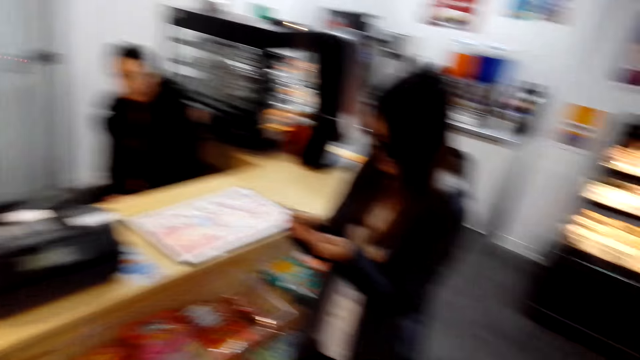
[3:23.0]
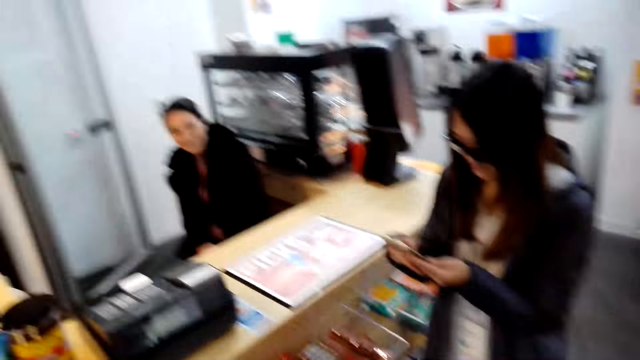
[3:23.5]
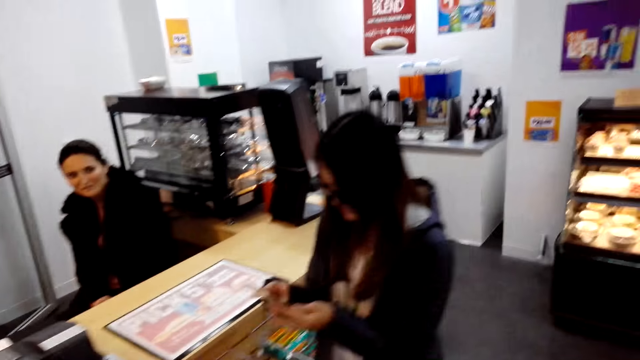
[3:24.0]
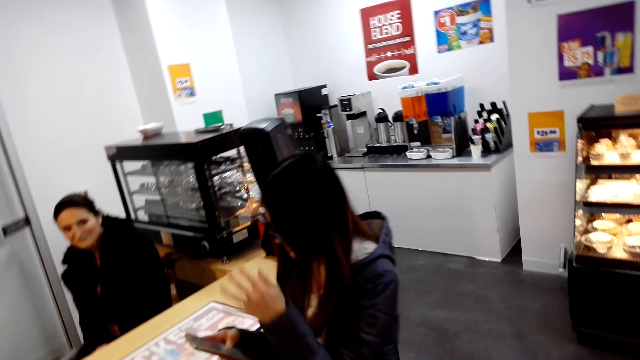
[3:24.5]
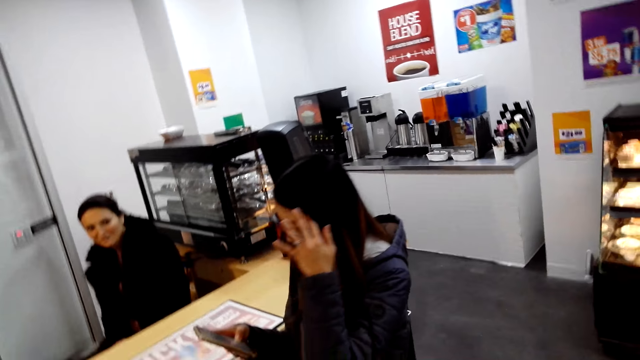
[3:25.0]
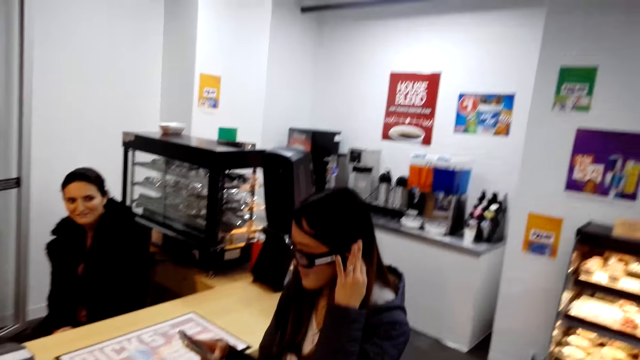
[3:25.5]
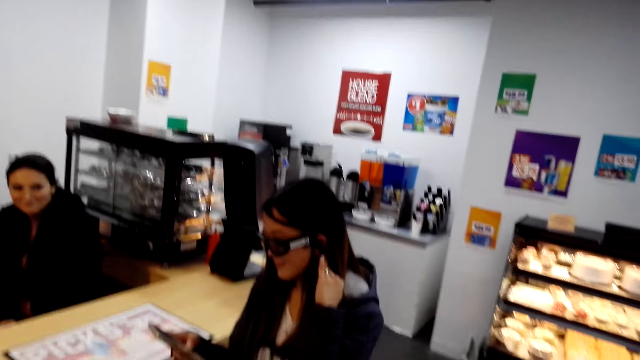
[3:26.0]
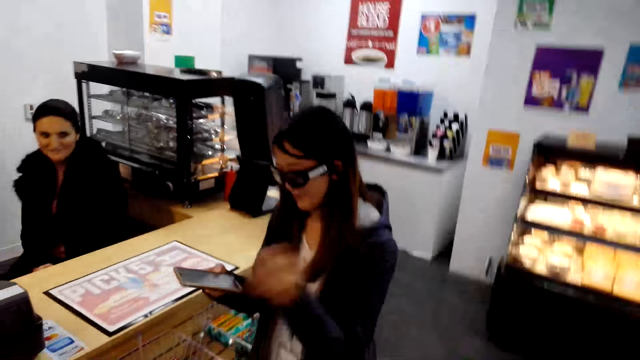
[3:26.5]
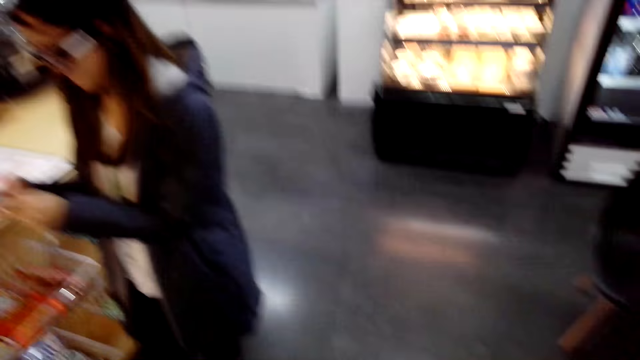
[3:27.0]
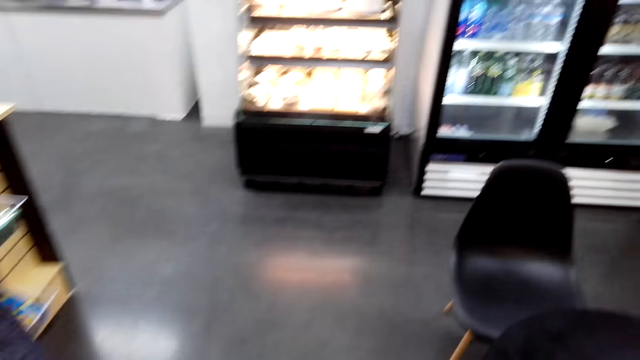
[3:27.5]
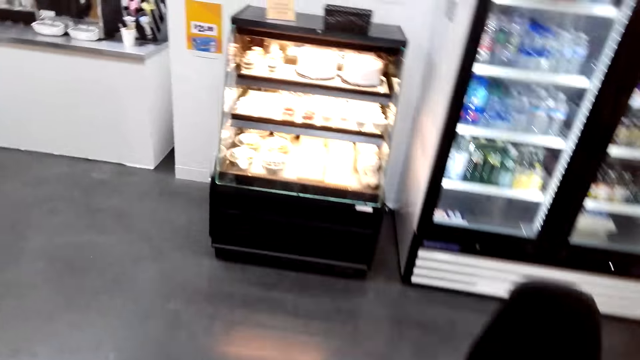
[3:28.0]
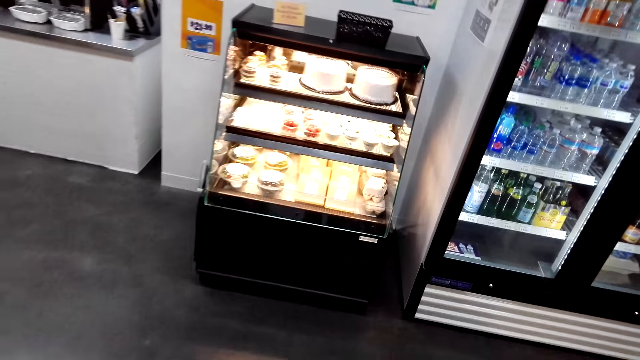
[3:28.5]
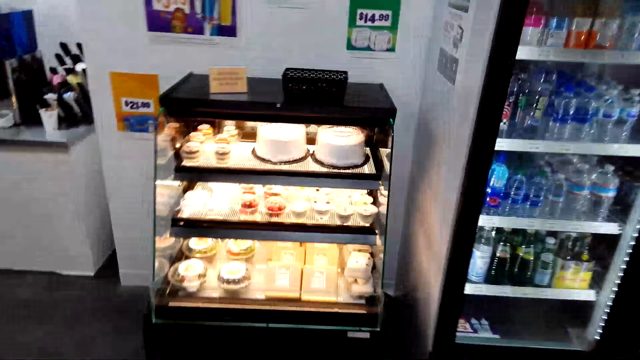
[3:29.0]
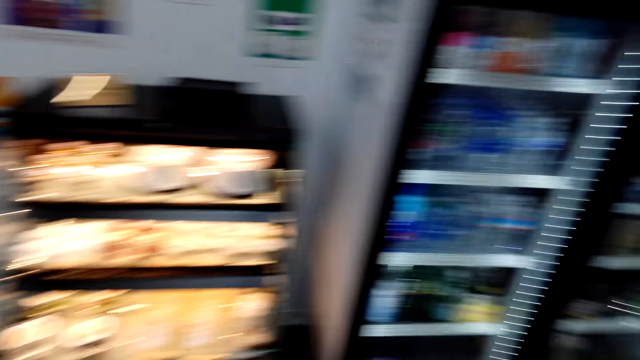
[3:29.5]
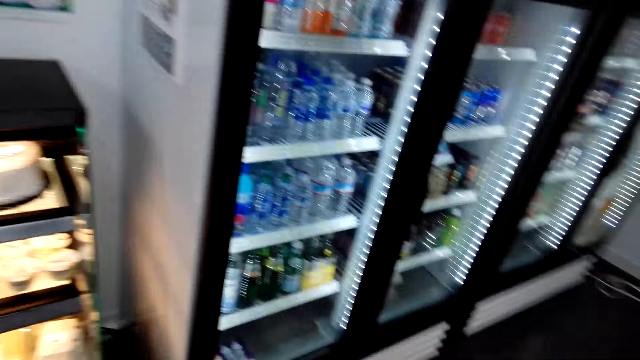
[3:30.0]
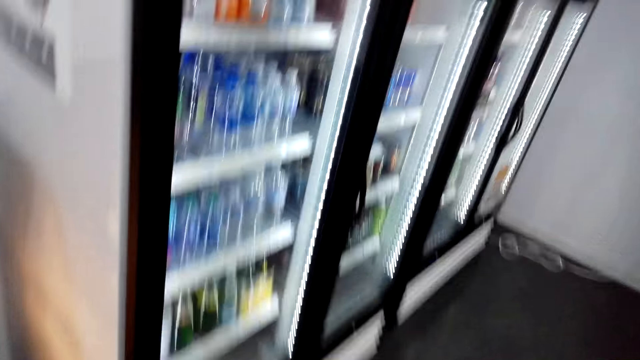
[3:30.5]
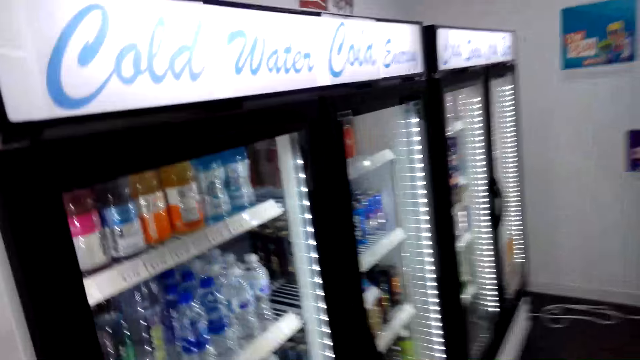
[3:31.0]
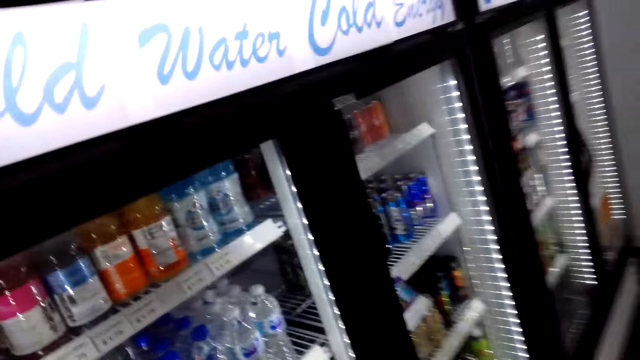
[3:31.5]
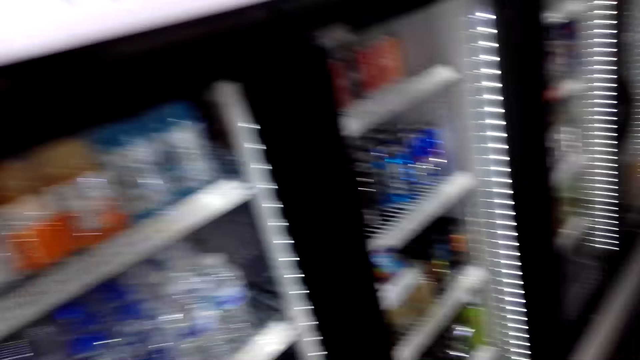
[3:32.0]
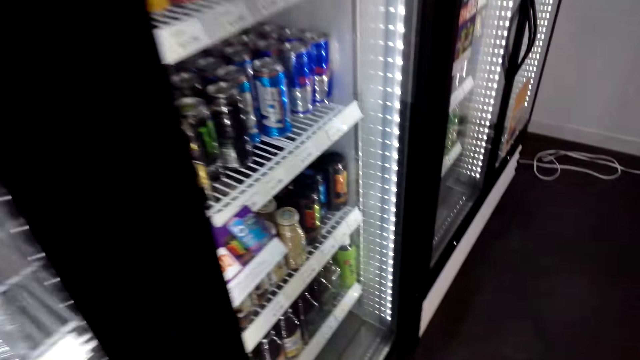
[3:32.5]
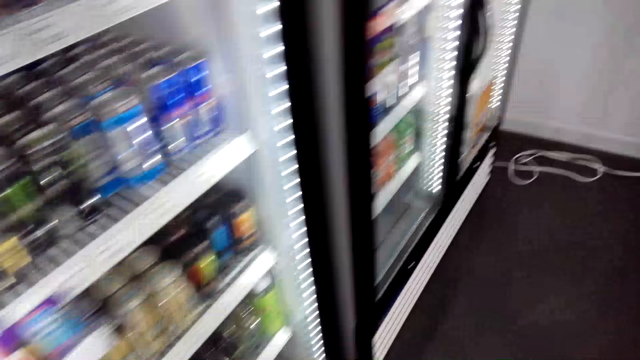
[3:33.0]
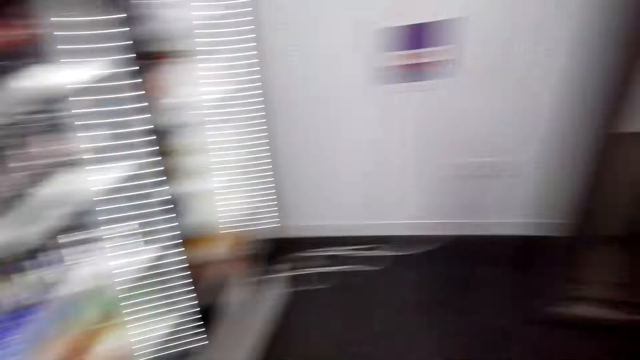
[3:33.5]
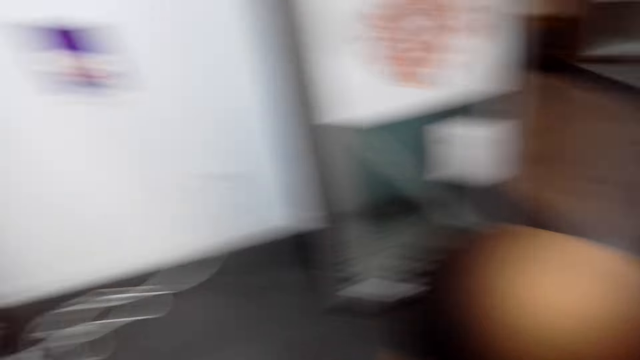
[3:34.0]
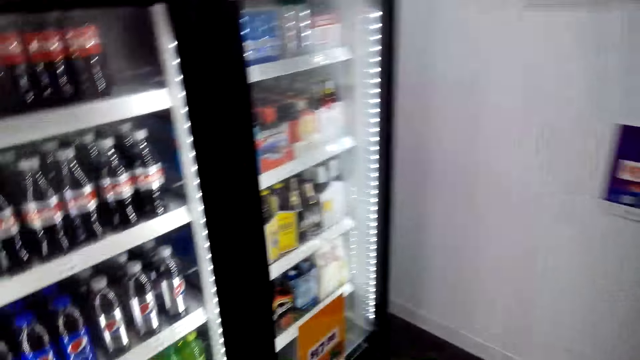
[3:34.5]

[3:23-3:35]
A lady speaks to another lady. The other lady touches her hair. The other lady lets go of her hair. The camera wearer walks in the store.

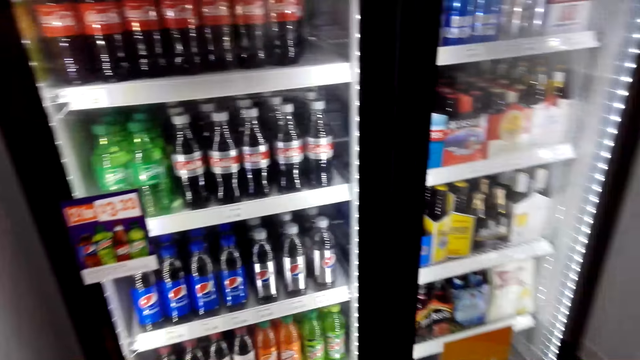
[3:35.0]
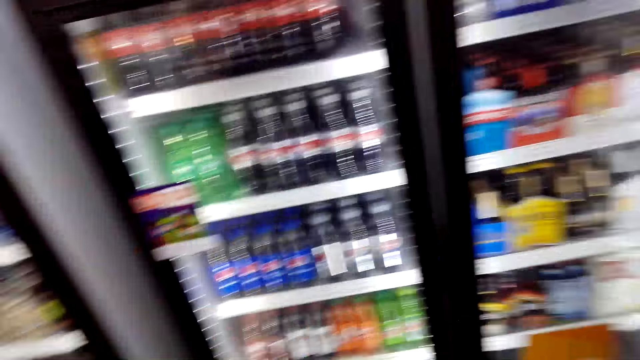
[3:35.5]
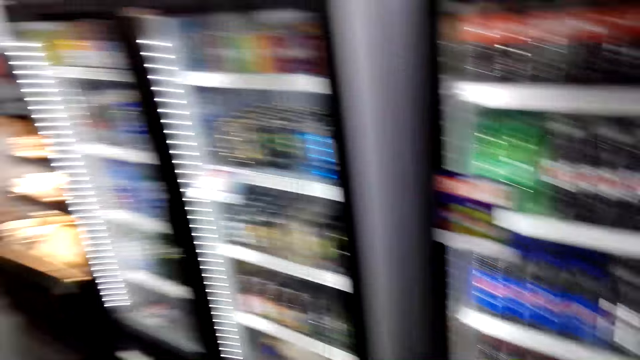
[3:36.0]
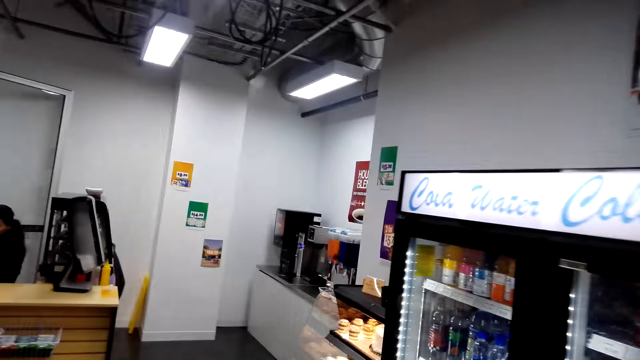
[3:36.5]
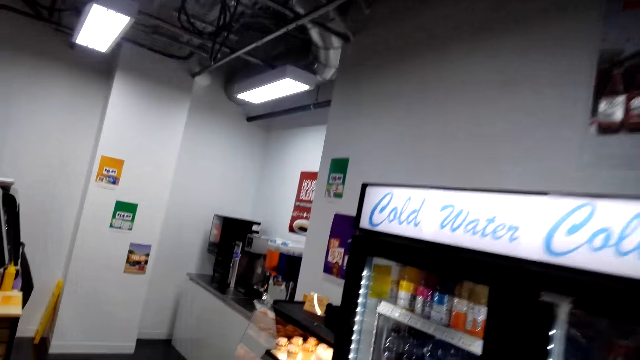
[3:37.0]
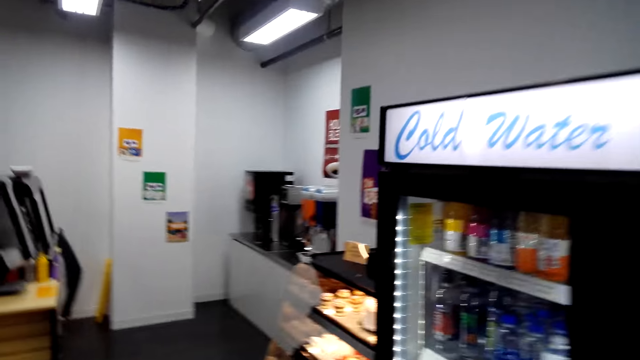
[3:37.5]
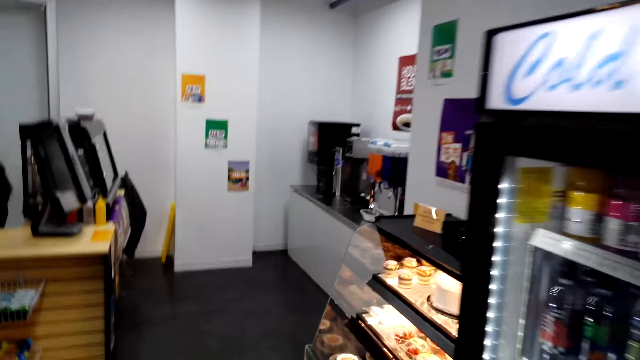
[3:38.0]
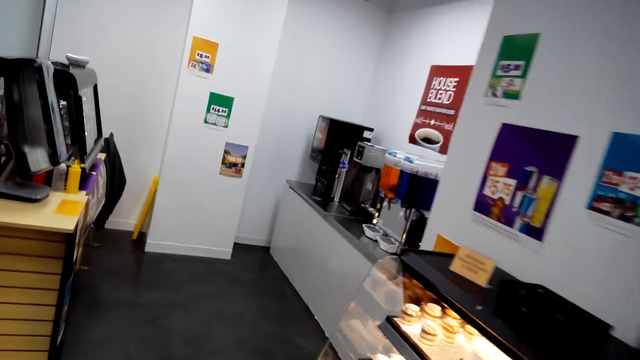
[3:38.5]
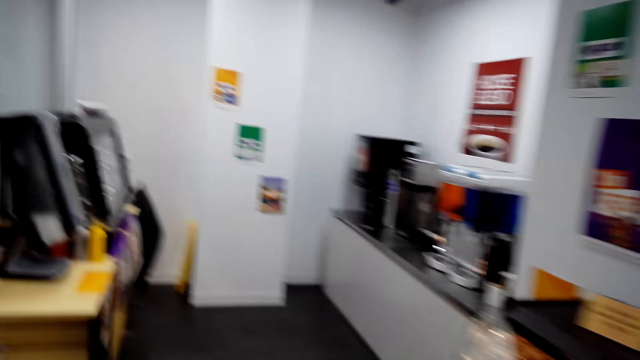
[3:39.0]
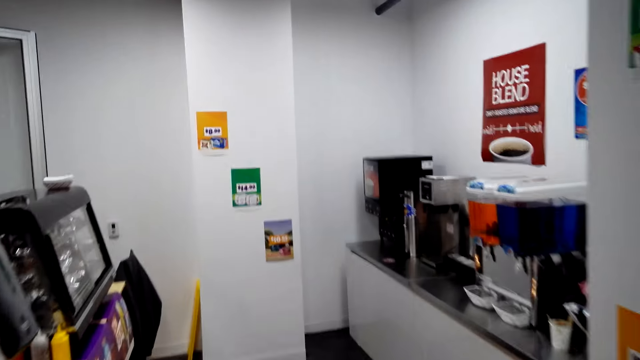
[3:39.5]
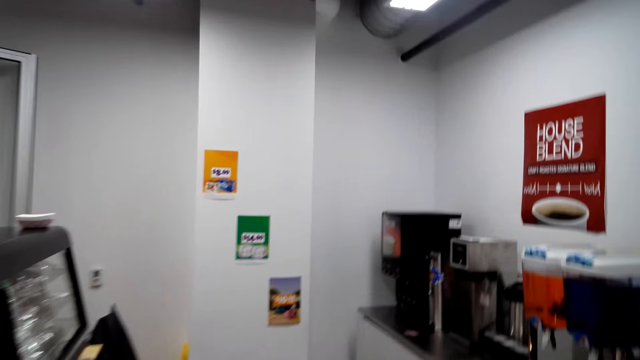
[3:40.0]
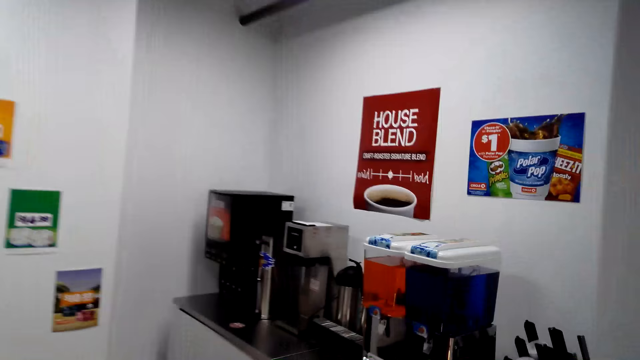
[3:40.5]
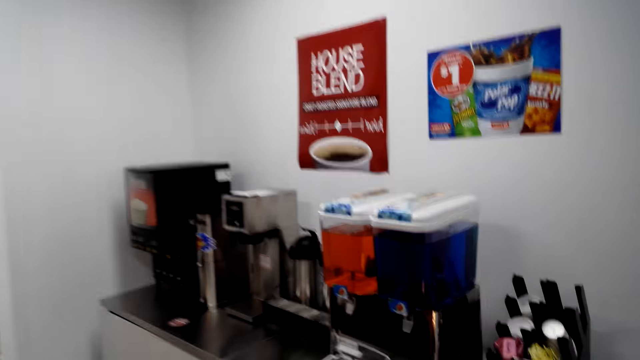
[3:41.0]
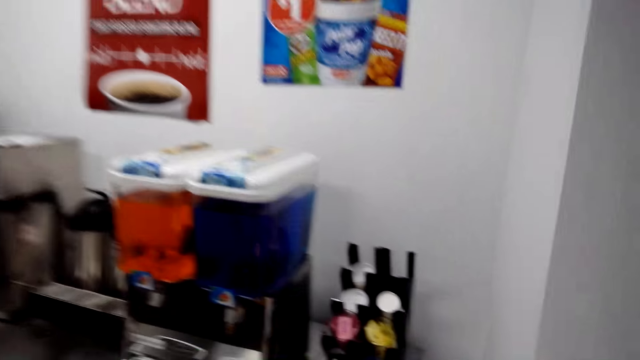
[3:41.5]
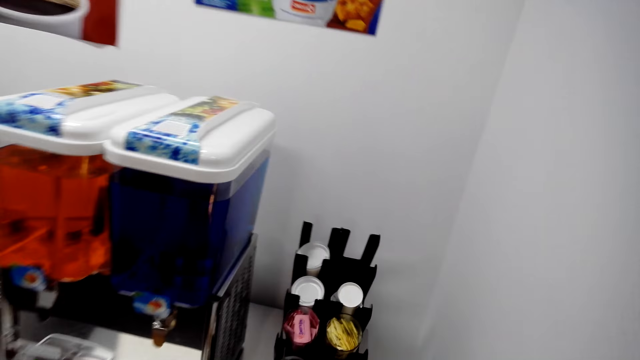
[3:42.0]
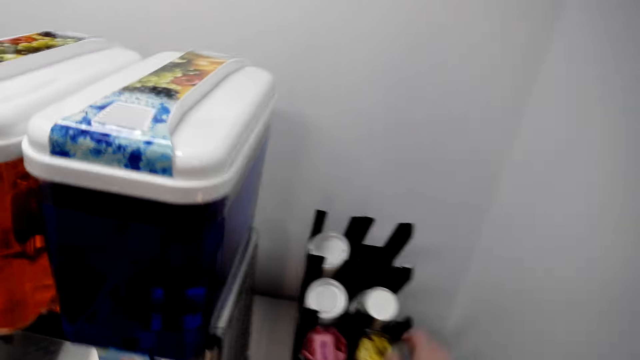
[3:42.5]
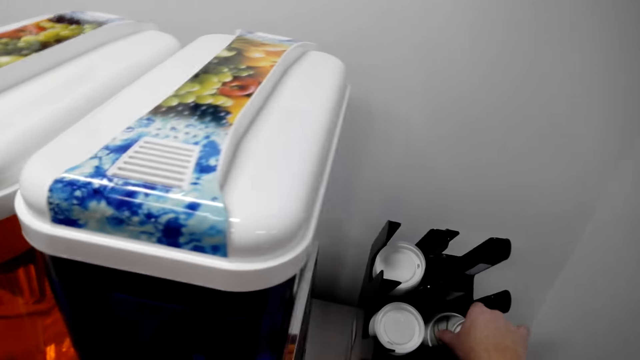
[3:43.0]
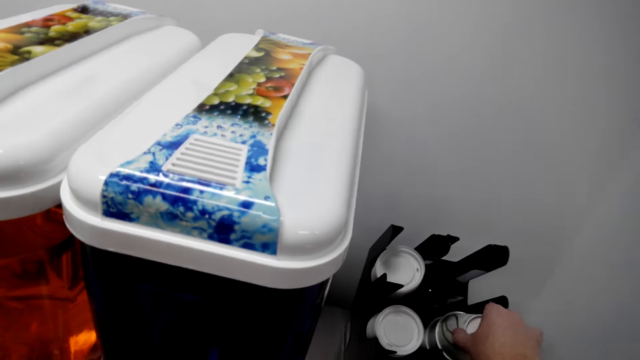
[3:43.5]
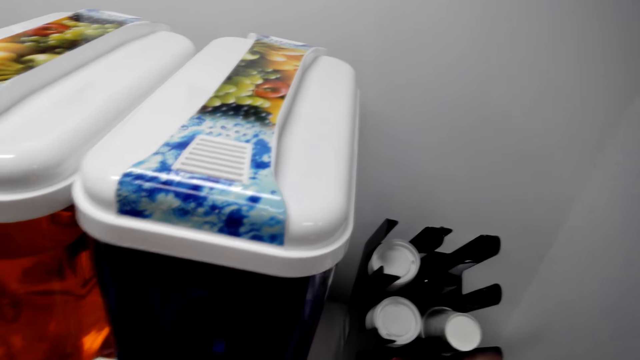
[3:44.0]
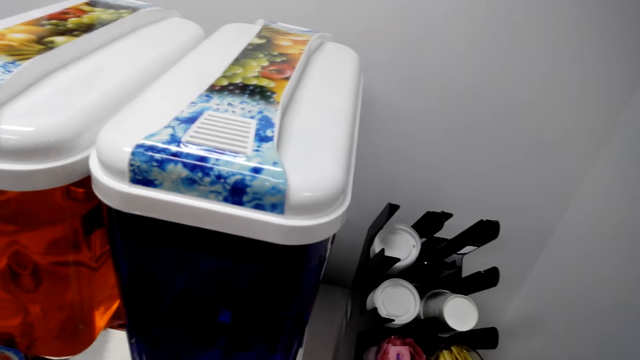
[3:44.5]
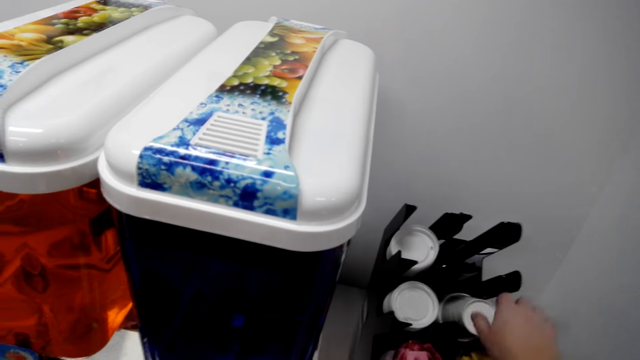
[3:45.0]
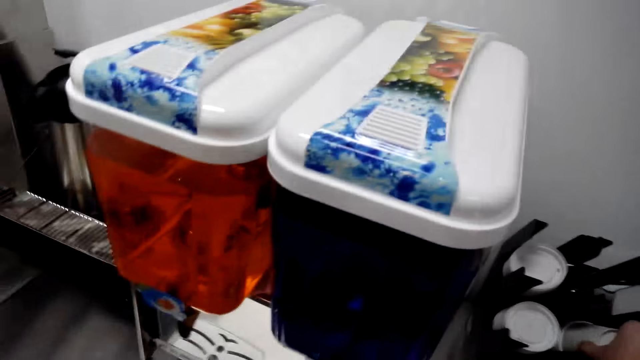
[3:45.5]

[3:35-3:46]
The camera wearer speaks to a lady. They pick a plastic cup from the rack. The lady speaks to the camera wearer.
